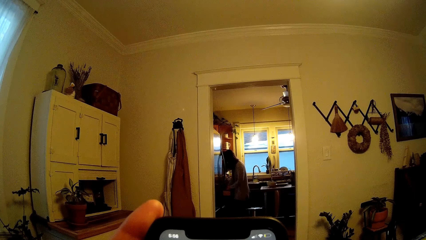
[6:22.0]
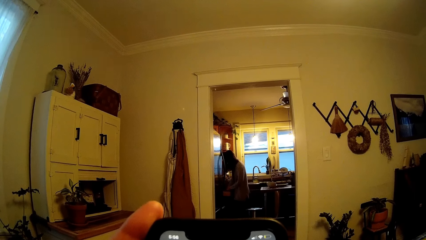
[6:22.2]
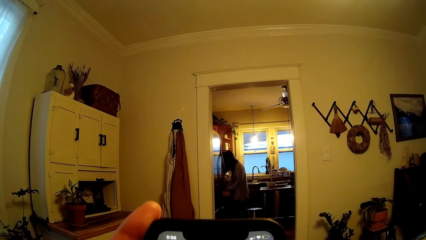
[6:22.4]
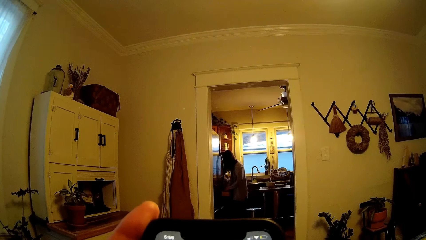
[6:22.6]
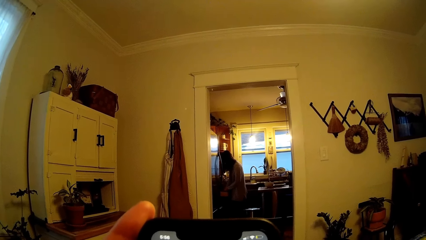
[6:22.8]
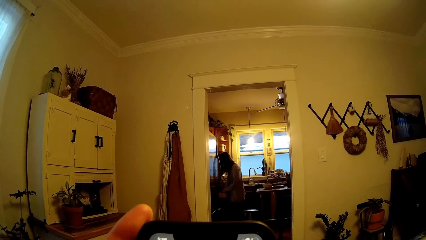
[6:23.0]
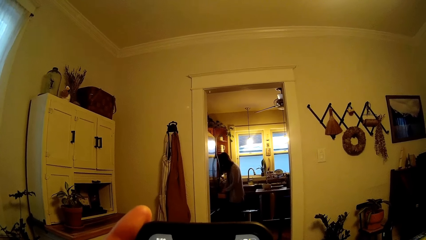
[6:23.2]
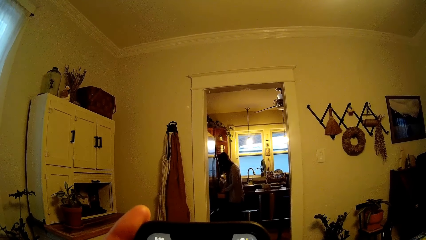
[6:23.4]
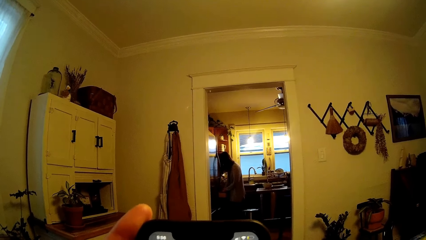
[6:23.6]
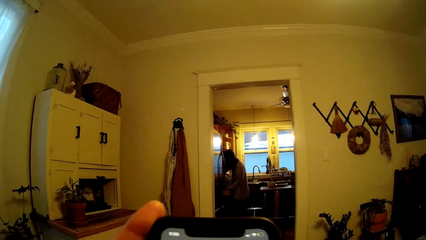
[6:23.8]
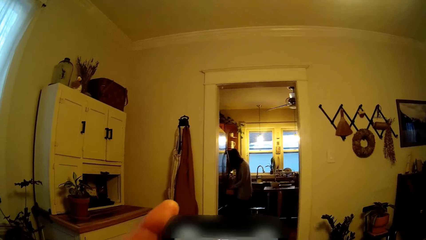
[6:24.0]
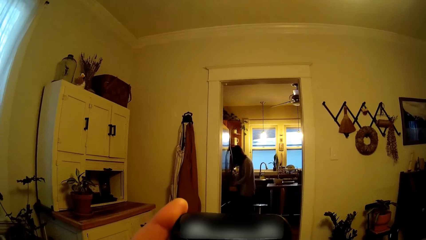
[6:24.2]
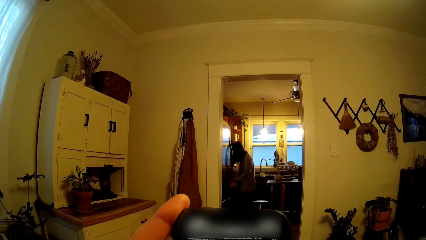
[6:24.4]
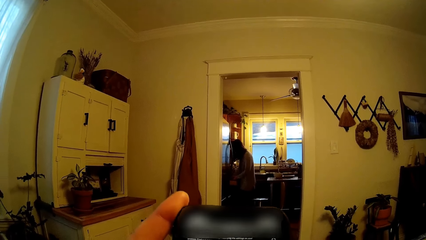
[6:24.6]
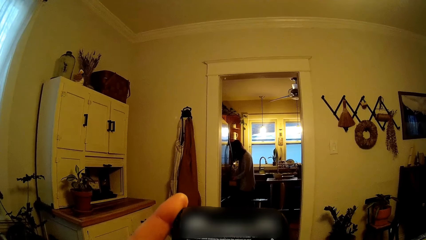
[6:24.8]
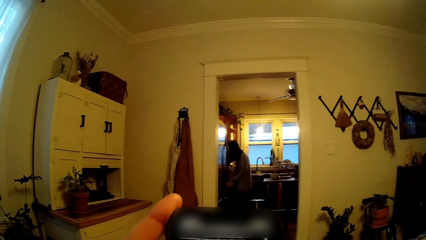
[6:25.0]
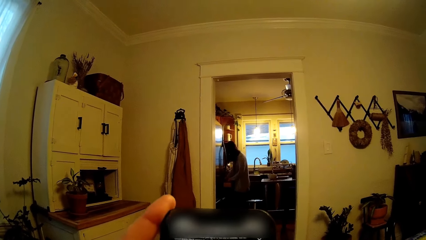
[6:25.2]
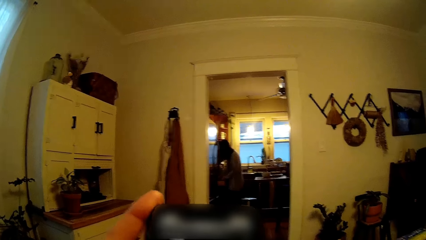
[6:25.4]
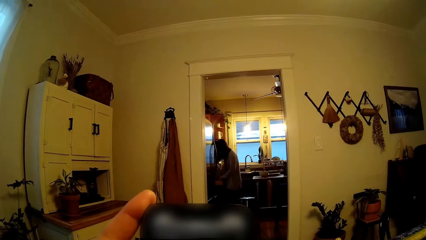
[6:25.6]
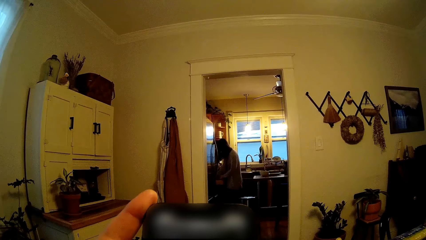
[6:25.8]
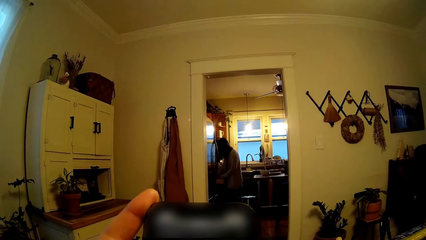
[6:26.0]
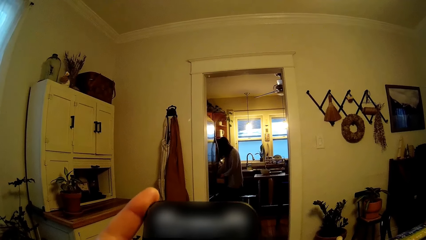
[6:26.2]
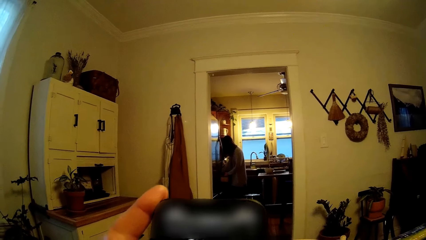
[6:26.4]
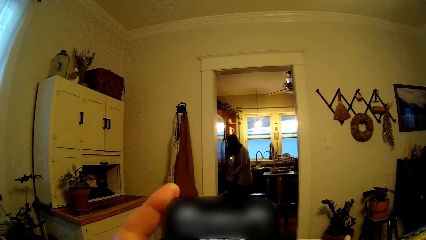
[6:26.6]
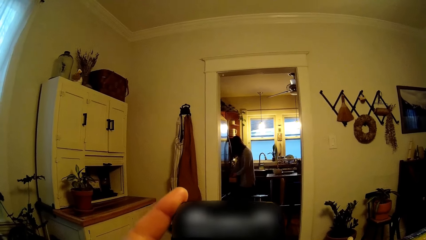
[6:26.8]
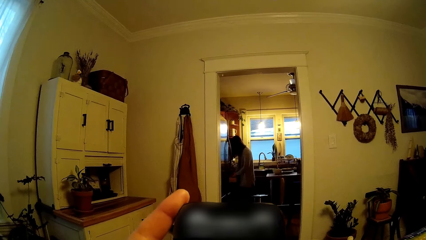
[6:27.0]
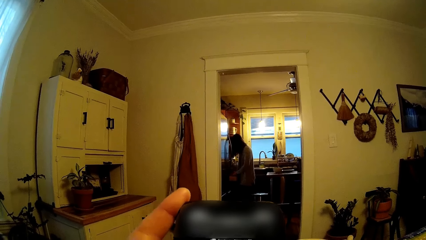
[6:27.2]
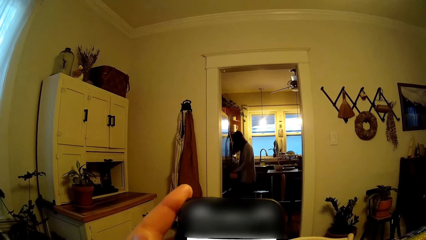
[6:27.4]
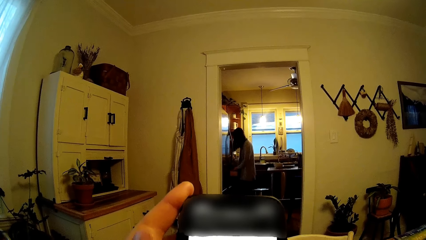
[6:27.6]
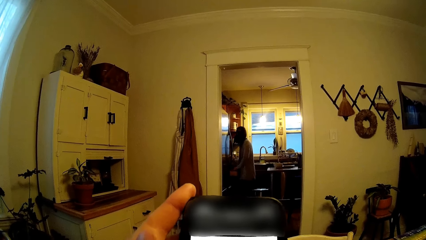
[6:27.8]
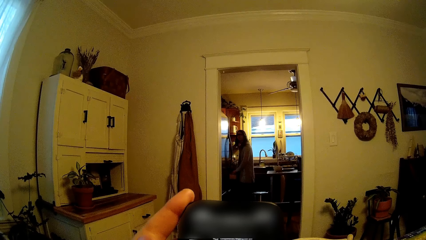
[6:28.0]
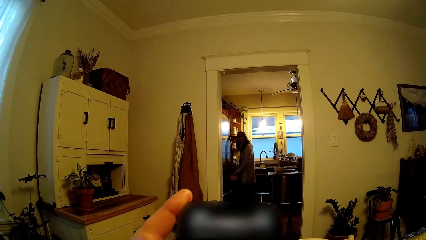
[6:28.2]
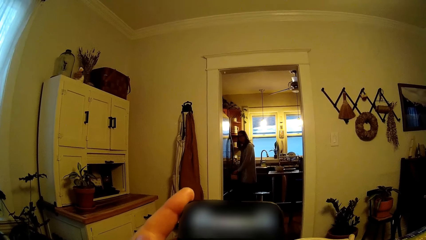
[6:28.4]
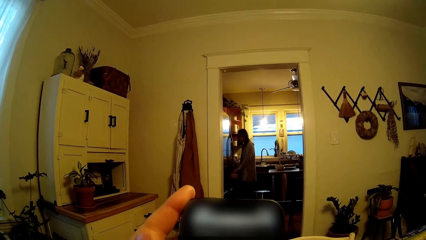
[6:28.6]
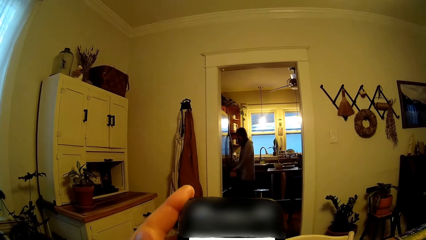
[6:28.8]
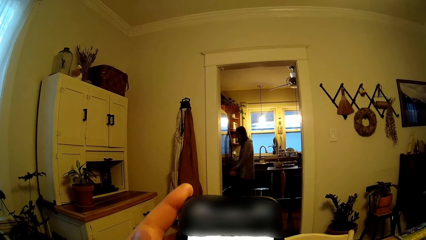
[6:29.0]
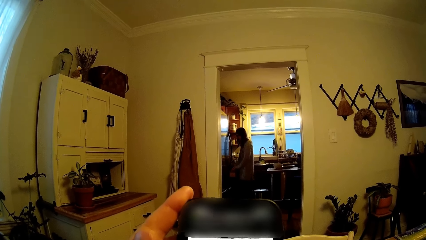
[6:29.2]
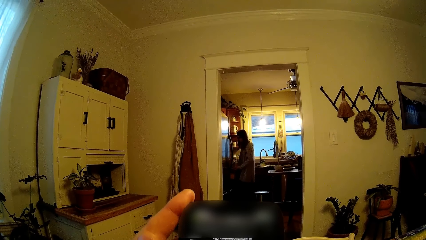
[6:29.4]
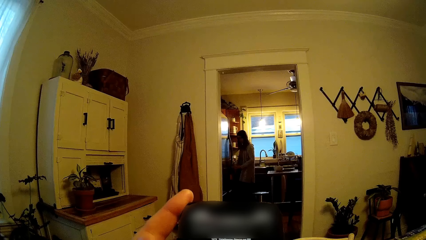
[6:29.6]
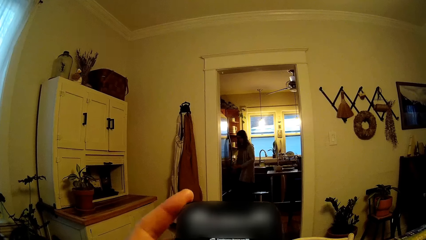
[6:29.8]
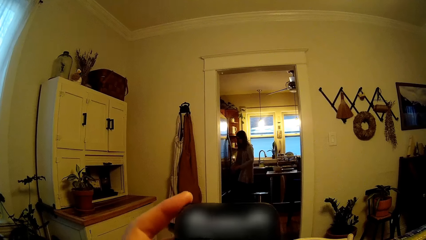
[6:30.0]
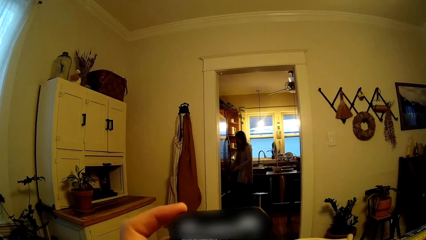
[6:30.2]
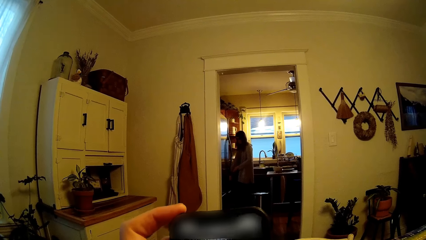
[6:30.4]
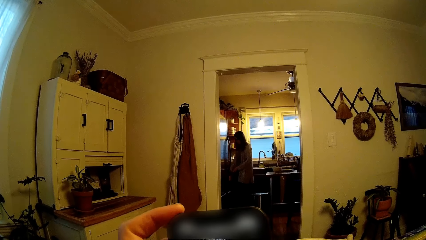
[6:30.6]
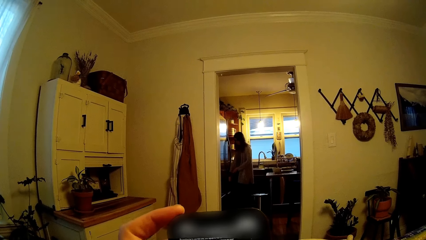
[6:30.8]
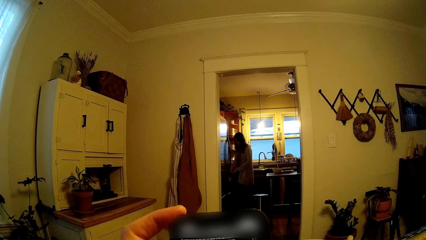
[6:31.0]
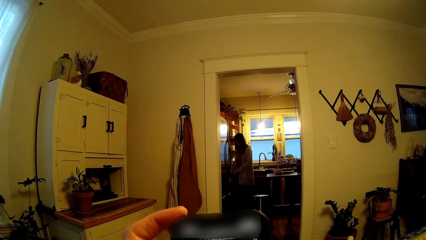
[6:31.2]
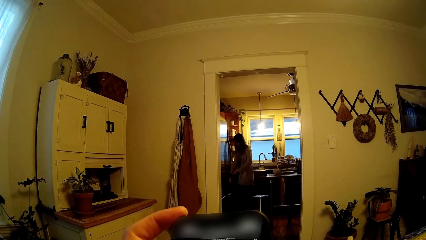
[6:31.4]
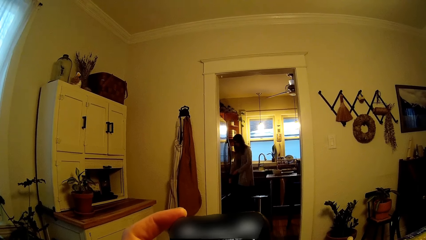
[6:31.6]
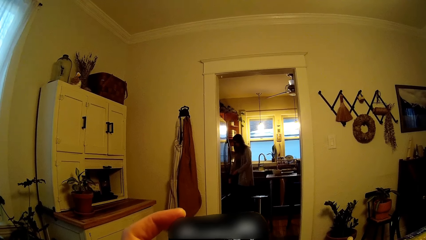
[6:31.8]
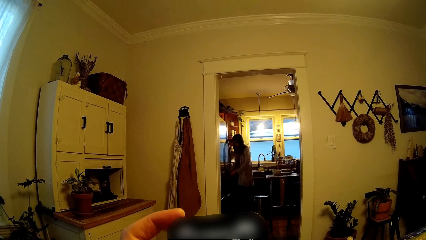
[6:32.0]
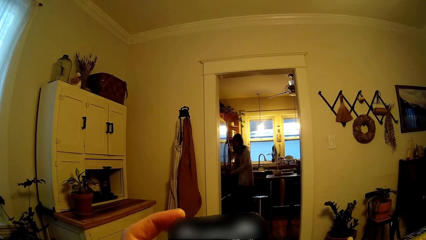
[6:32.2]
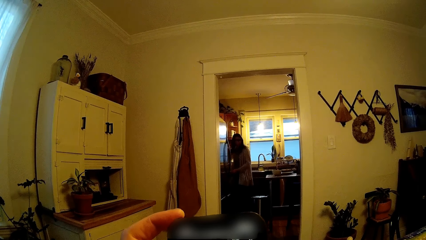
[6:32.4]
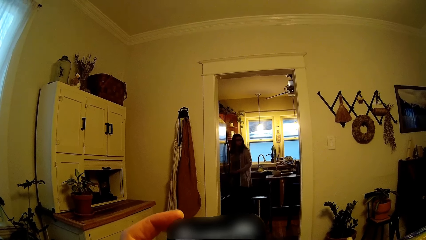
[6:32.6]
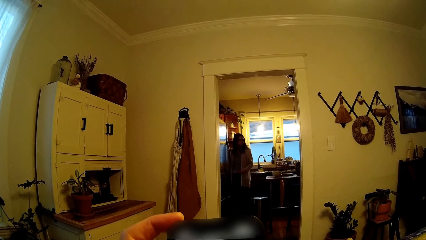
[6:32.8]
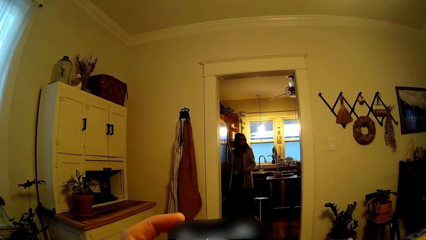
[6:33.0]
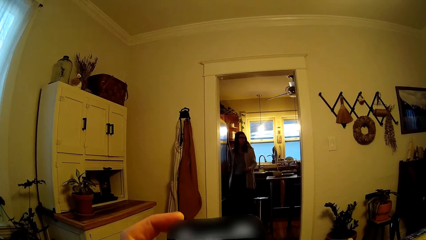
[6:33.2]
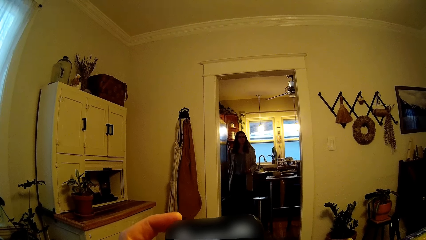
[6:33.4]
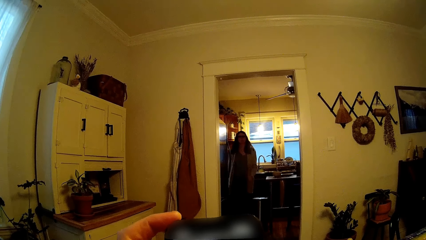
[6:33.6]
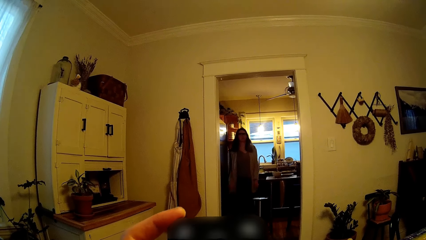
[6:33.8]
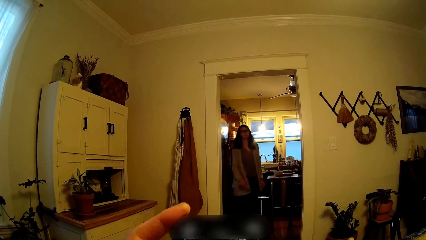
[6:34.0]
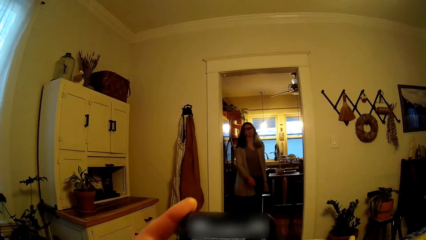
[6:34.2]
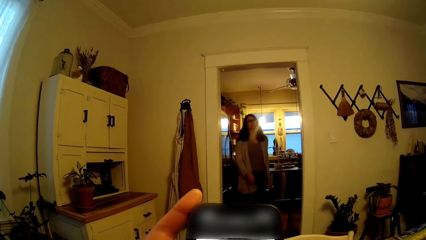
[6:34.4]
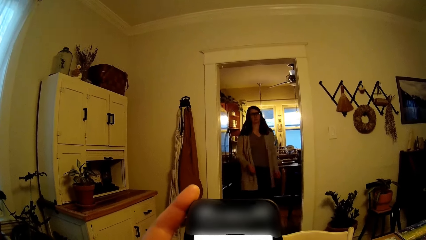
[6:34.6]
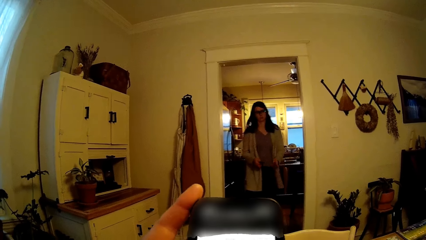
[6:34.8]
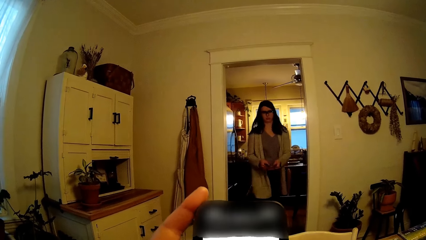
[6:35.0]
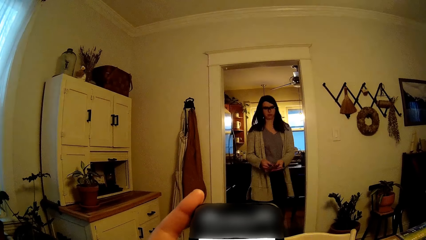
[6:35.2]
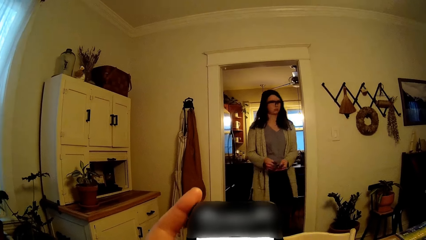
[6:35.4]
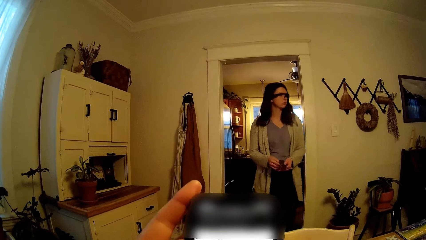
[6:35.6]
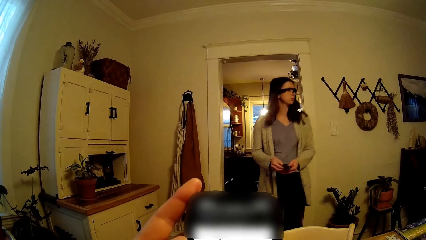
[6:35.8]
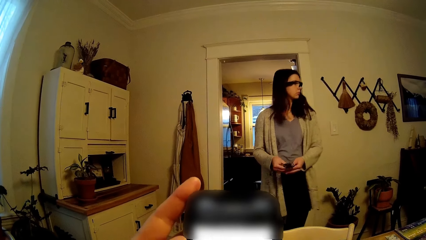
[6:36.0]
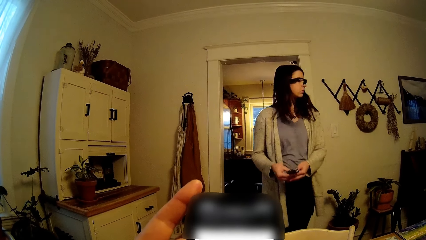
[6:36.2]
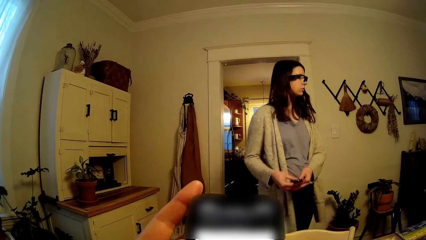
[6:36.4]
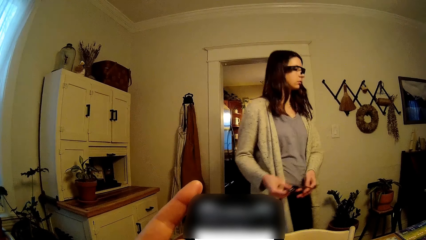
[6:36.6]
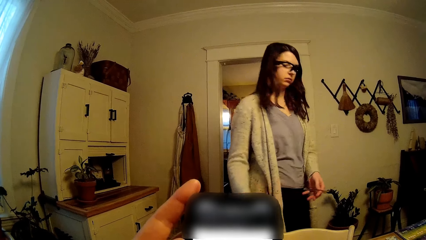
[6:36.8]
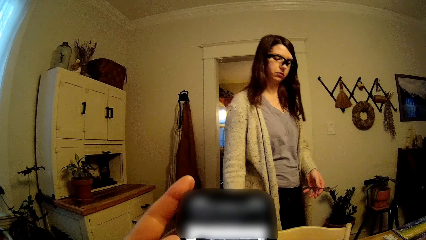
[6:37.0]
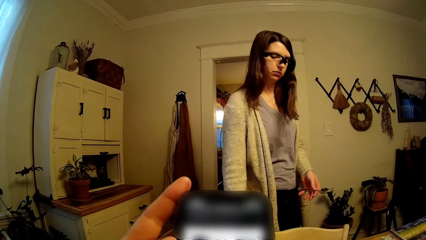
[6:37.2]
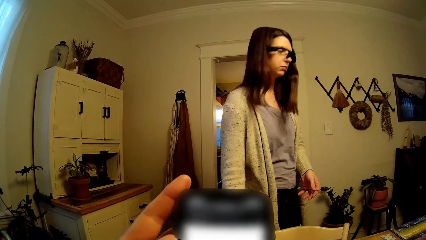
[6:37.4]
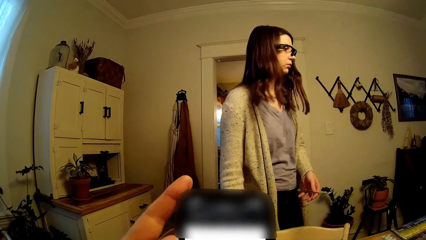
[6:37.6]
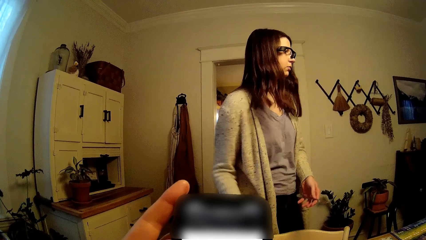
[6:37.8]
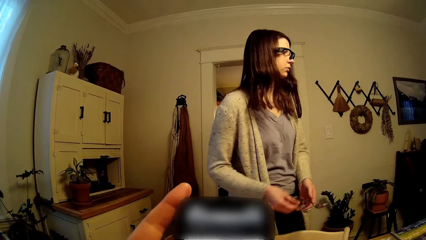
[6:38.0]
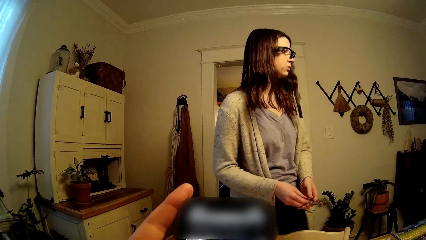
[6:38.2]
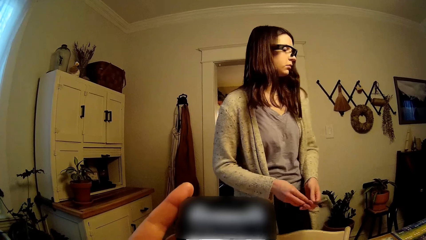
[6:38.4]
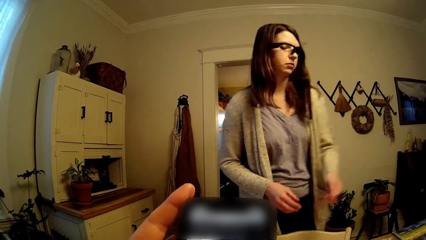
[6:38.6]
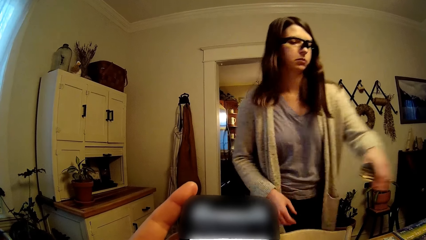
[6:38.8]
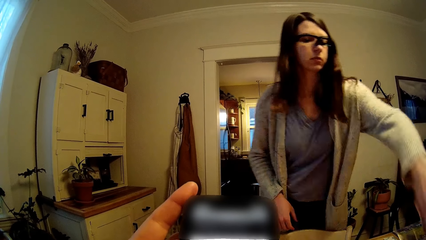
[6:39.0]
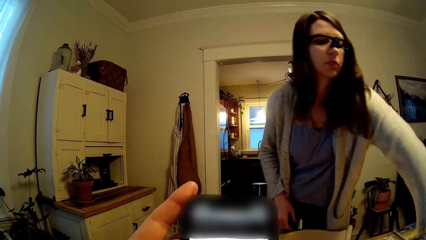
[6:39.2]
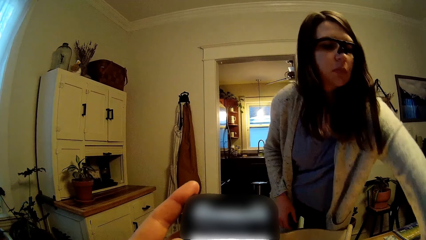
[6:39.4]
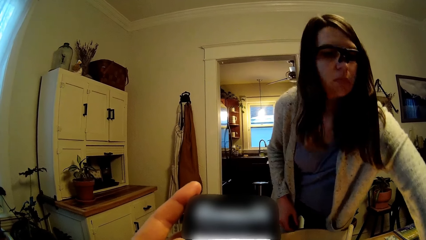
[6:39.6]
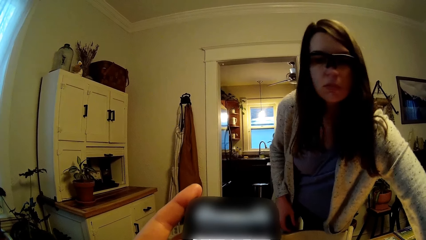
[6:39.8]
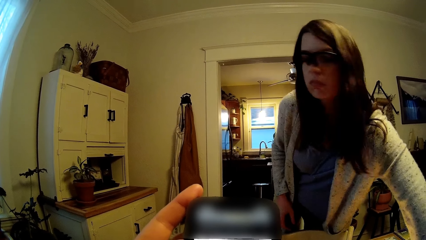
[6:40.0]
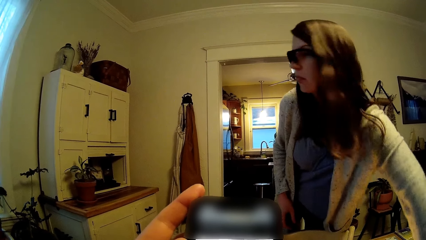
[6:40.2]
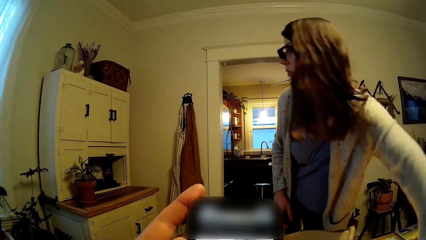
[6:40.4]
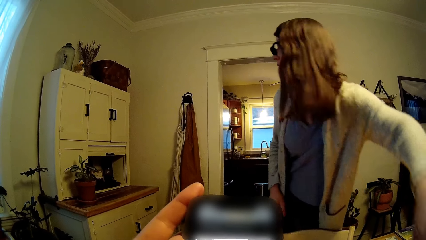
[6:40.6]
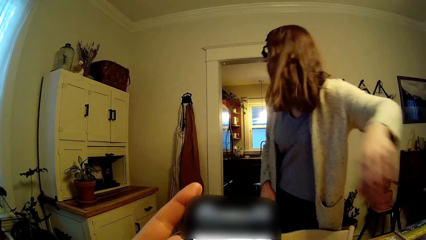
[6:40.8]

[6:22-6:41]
The woman walks inside the room towards the dining table. The camera wearer operates the phone. The woman drops a spoon on the dining table with her right hand. She drops a fork and spoon with her left hand.
